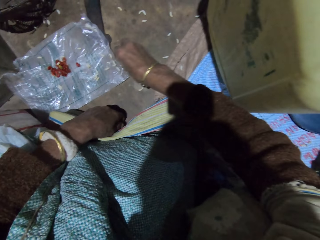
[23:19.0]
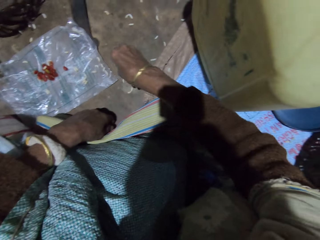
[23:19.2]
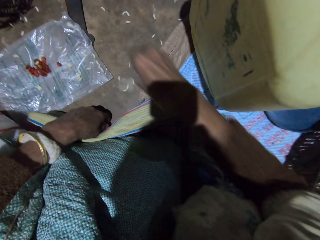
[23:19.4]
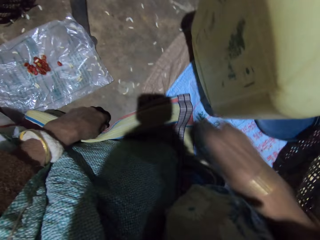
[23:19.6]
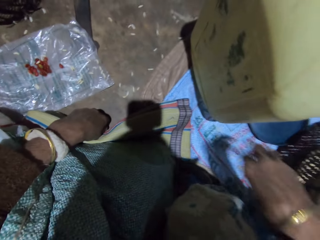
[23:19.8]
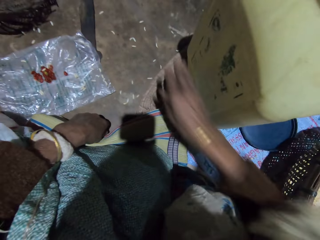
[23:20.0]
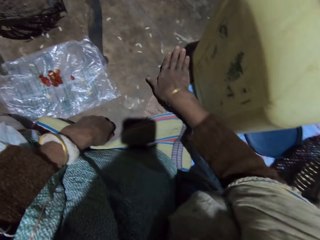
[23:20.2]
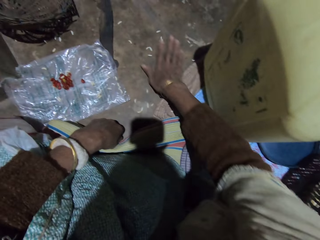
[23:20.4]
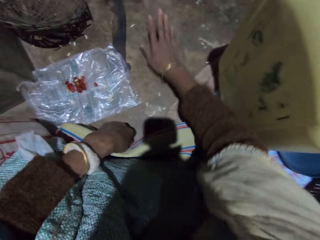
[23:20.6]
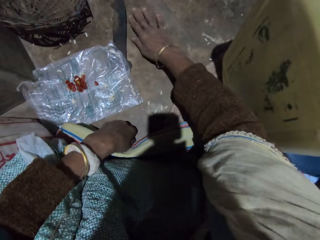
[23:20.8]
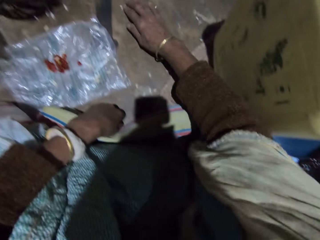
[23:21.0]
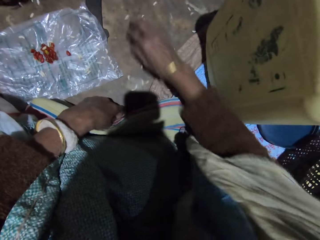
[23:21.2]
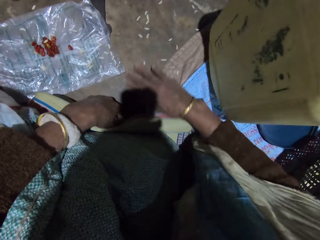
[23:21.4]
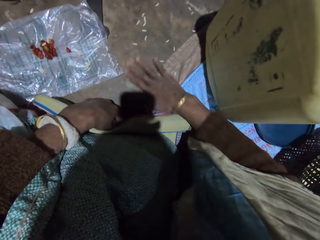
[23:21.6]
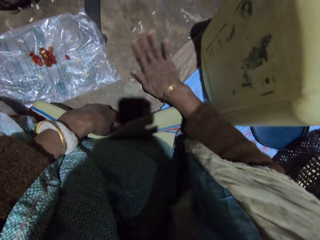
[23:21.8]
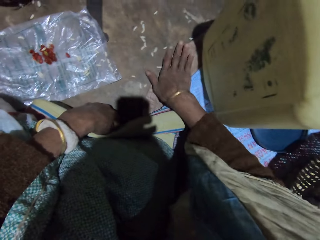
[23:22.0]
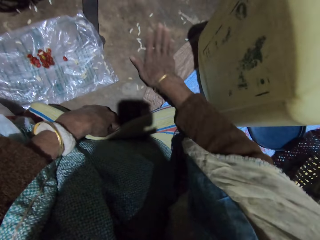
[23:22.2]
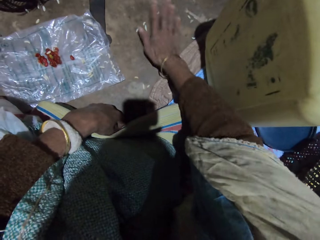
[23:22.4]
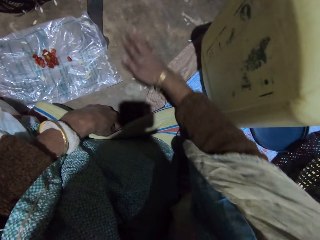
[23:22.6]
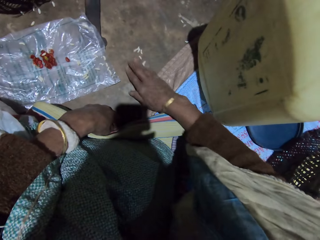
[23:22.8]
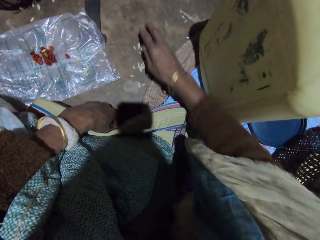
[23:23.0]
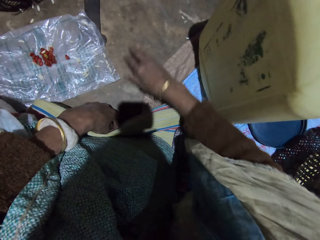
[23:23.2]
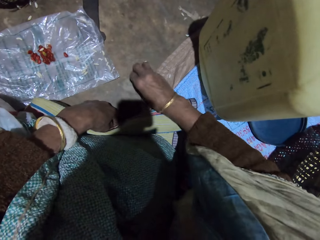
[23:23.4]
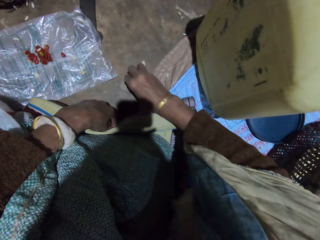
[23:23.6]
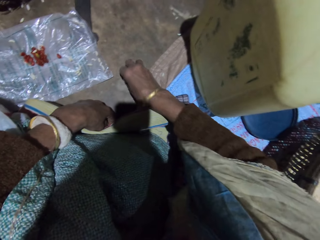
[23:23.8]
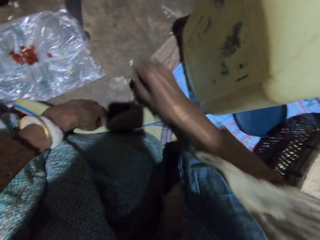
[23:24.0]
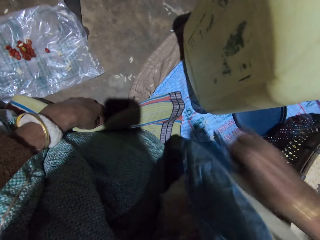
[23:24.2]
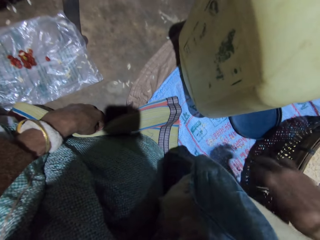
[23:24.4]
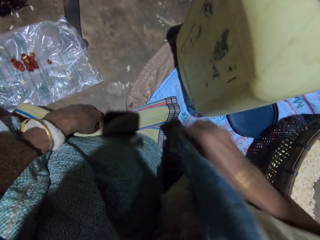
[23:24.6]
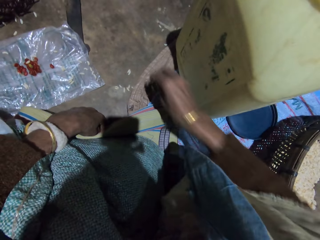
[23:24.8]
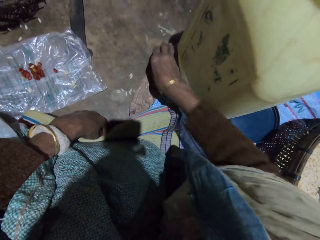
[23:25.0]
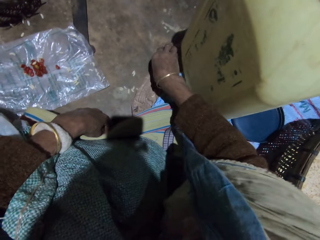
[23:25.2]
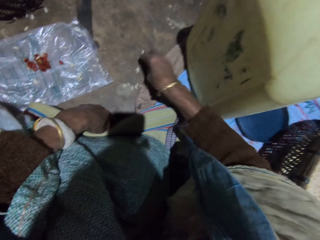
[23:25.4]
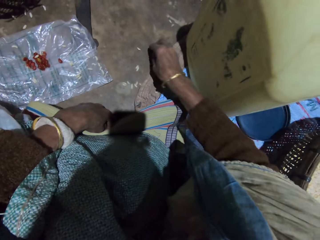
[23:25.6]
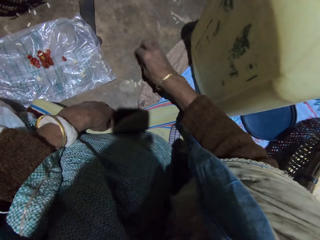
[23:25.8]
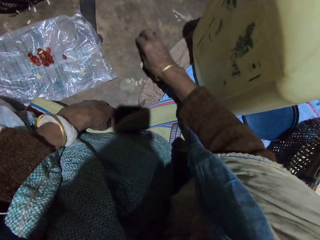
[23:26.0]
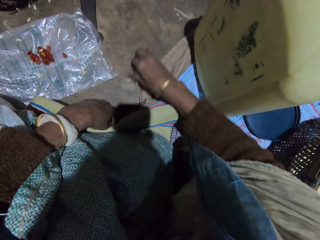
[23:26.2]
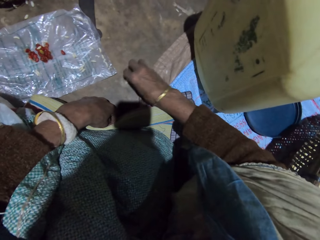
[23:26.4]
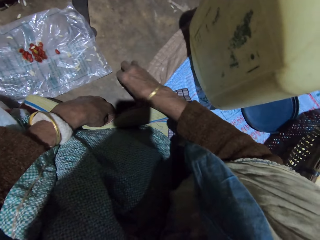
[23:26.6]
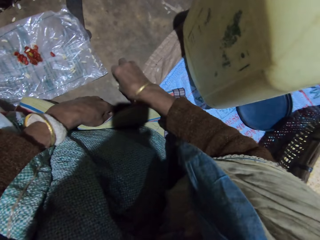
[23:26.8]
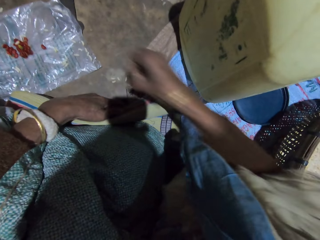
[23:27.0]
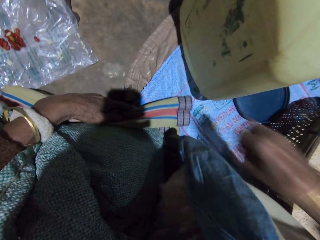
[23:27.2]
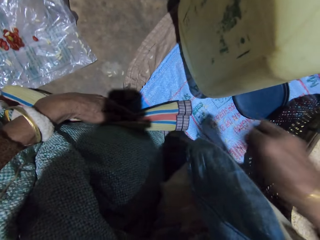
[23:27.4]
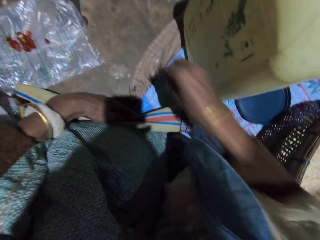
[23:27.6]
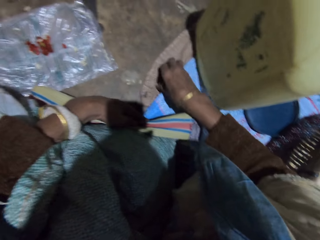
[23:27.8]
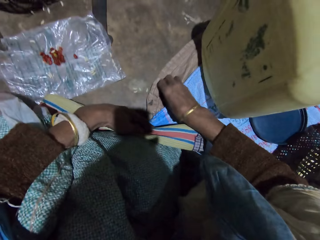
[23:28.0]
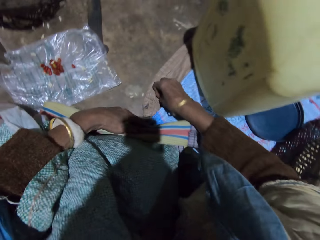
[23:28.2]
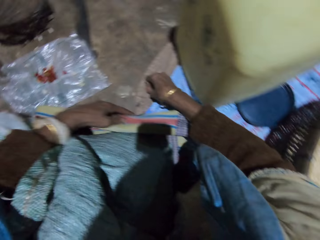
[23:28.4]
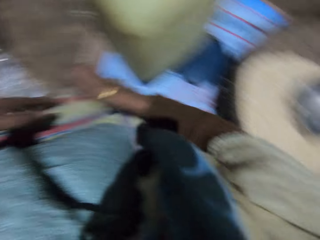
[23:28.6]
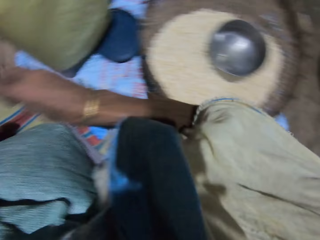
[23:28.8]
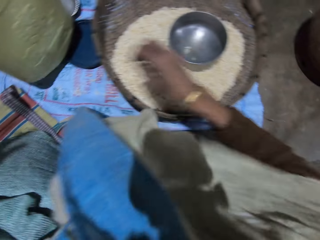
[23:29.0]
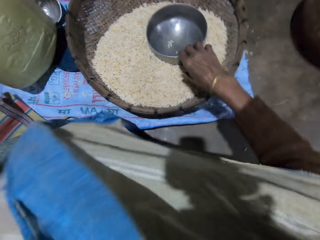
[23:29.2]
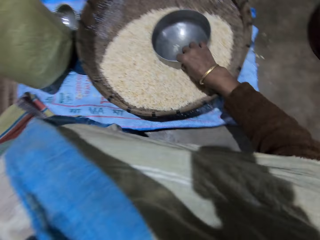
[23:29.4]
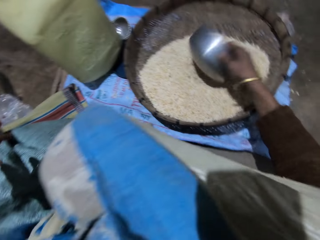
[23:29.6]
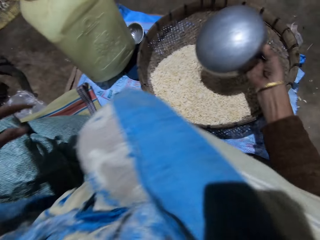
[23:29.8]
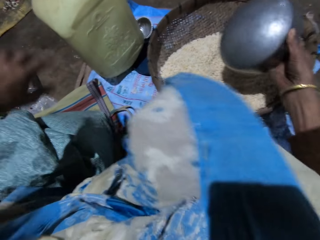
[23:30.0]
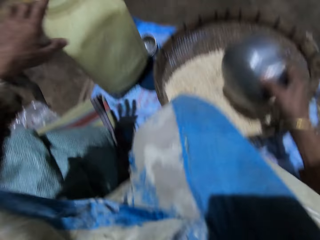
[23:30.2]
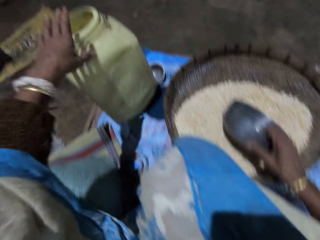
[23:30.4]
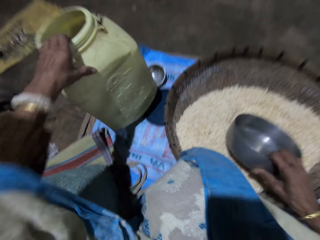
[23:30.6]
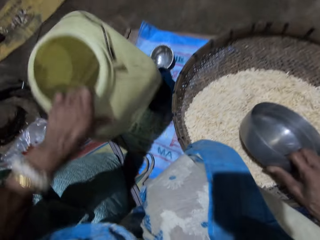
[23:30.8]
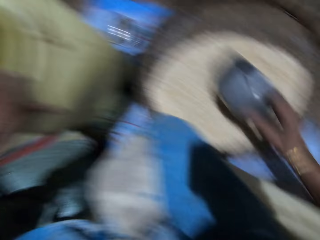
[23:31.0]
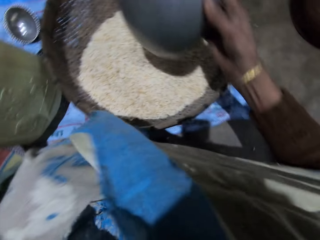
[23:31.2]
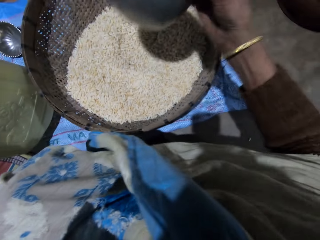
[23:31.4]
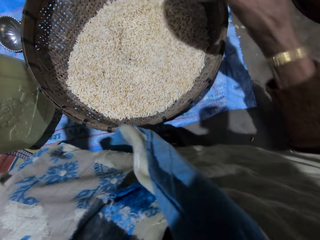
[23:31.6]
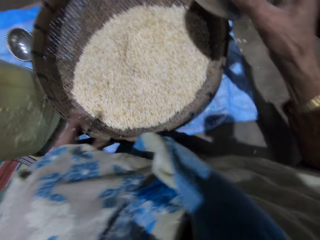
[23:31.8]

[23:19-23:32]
The camera wearer drops grains in the basket. She collects the picked rice in the winnowing basket. She gathers grains from the floor with her right hand. She picks grains from the floor with her right hand. She drops grains in the basket. She collects the picked rice in the winnowing basket. She gathers grains from the floor with her right hand. She picks grains from the floor with her right hand. She drops grains in the basket. She collects the picked rice in the winnowing basket. She picks grains from the floor with her right hand. She drops grains in the basket. She collects the picked rice in the winnowing basket. She picks up the stainless bowl or measuring pot with her right hand. She tilts the storage container. She shakes the drum with her left hand.

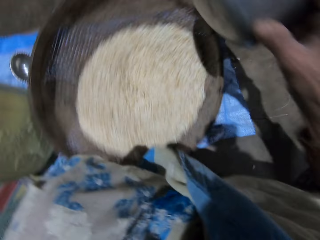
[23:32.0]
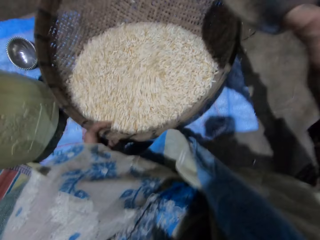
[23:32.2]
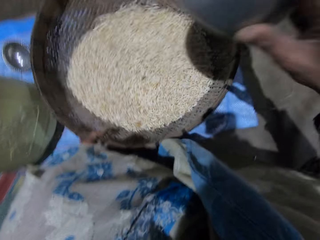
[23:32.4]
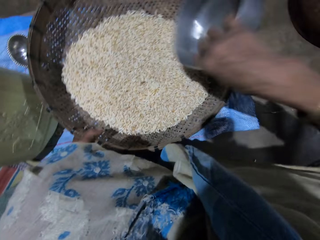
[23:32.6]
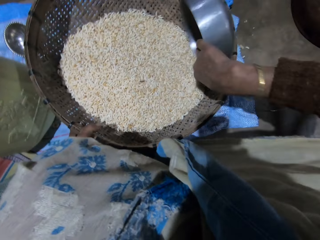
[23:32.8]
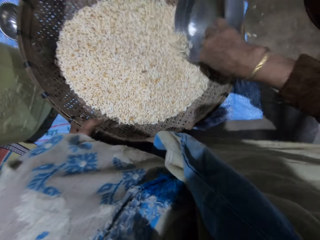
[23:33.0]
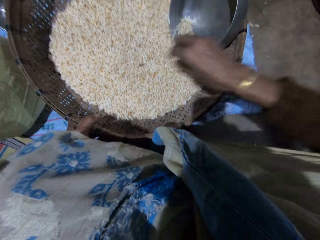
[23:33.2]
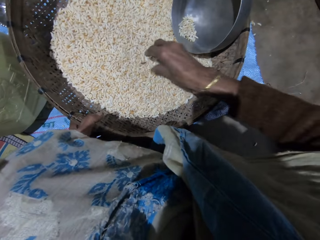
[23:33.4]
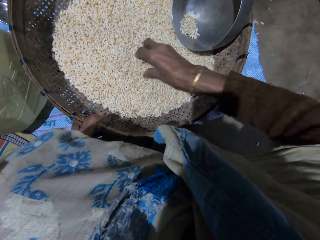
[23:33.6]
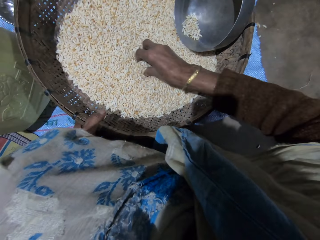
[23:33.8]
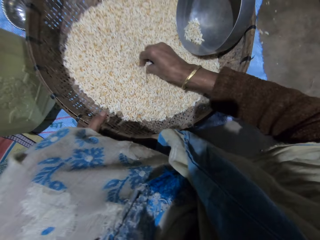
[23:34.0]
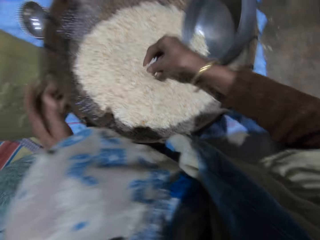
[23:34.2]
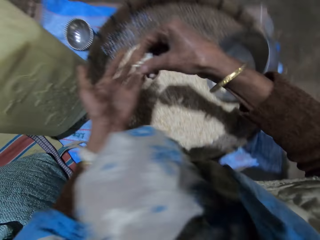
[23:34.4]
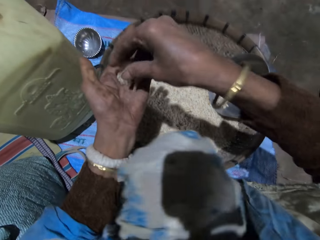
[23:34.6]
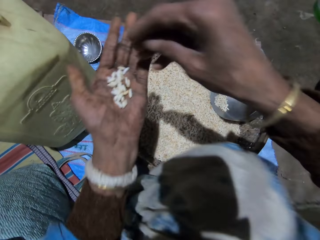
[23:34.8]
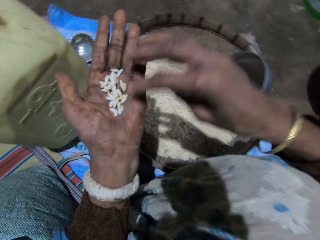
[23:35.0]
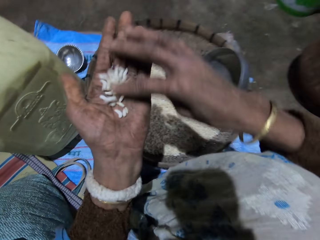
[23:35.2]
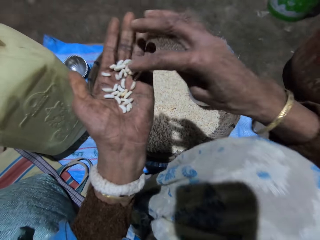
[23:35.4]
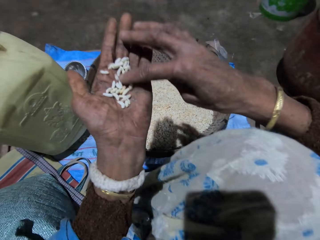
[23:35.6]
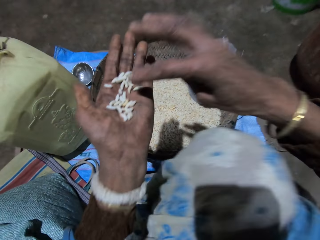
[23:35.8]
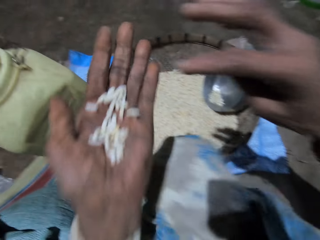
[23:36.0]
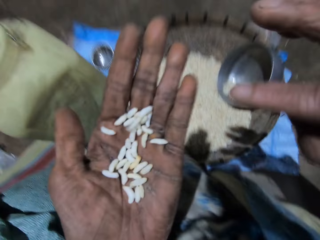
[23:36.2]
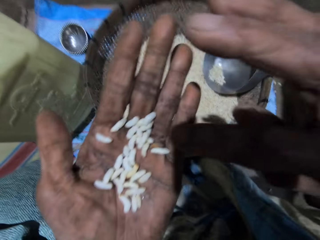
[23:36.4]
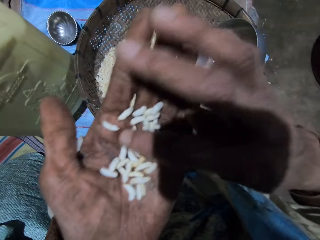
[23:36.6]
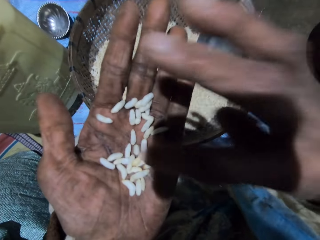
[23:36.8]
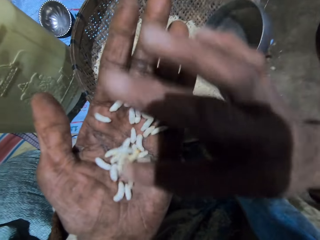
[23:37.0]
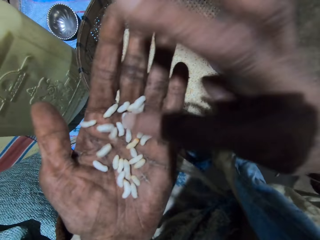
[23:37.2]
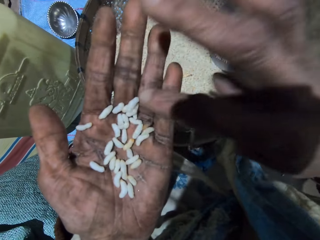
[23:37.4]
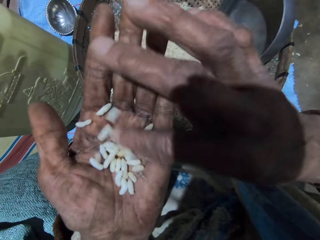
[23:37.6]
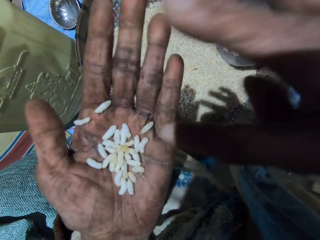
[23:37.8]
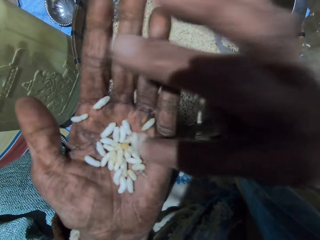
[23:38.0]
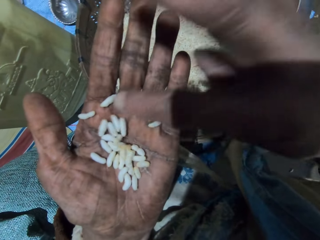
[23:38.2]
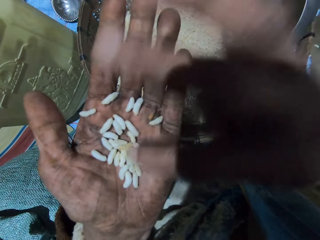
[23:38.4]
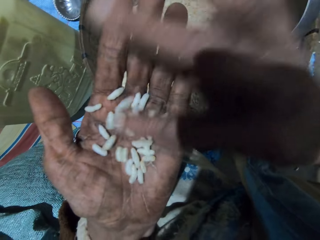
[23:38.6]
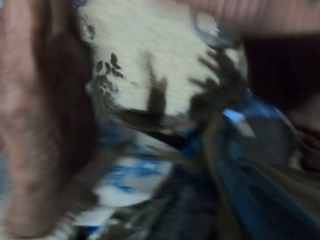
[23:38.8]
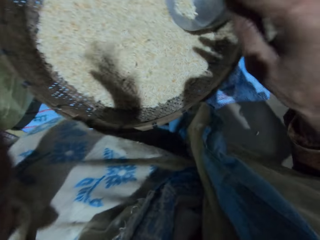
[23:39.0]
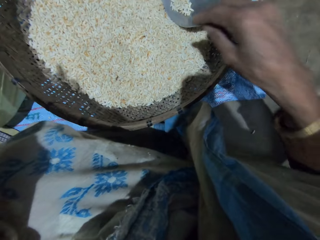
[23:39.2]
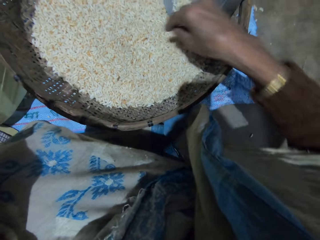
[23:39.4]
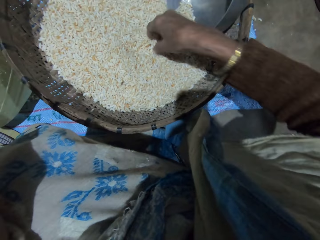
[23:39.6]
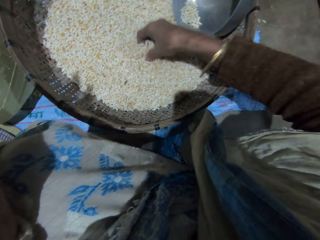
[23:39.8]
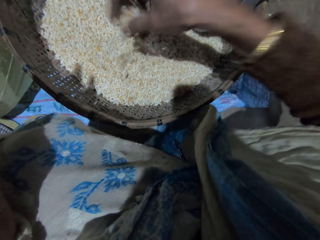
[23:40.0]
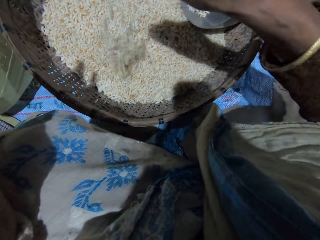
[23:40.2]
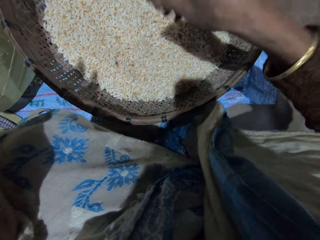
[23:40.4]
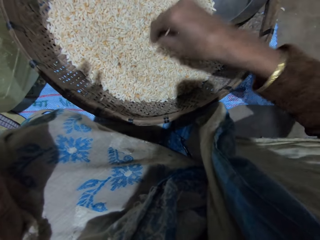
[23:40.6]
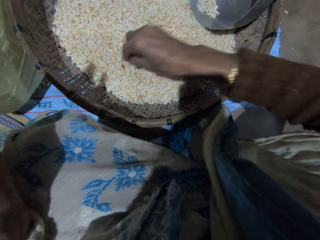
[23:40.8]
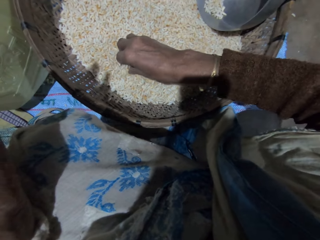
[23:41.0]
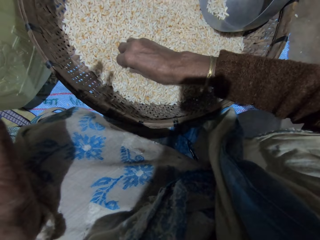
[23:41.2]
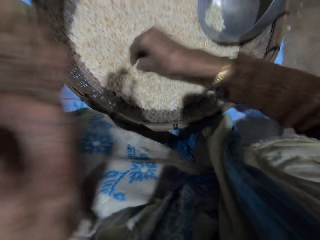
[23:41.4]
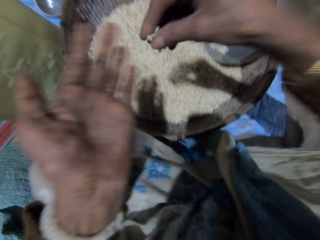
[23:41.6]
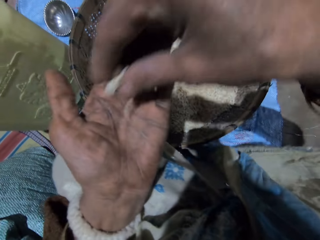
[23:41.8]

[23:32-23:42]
The camera wearer adjusts the winnowing basket. She shakes the basket with her right hand. She places the pot in the winnowing basket. She sorts the rice. She picks grains from the basket with her right hand. She pours grains on her left palm. She checks the grains. She pours rice in the winnowing basket. She picks grains from the basket with her right hand.
